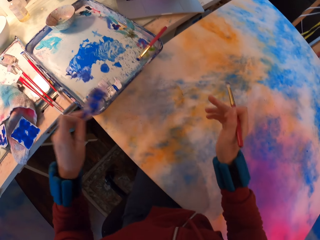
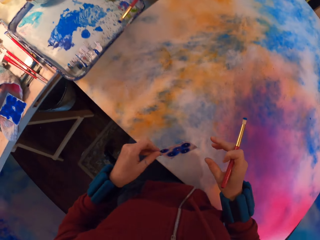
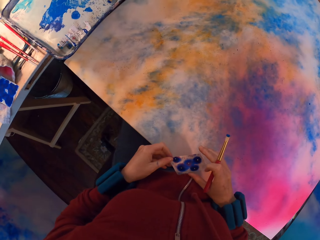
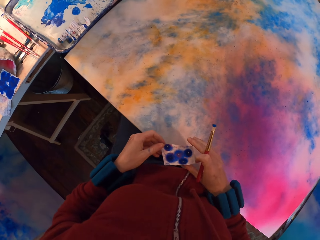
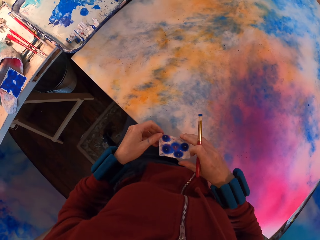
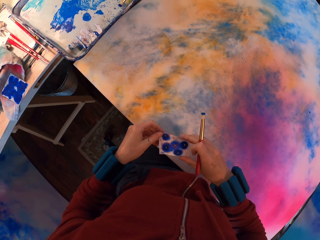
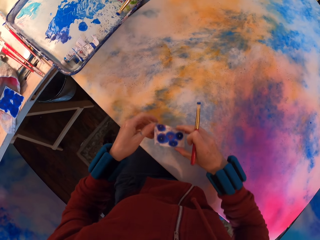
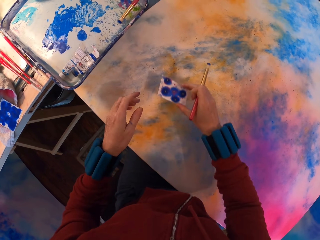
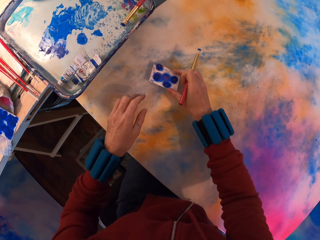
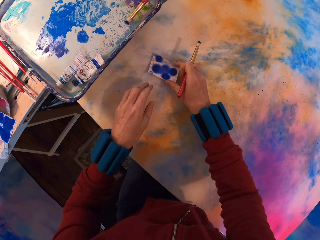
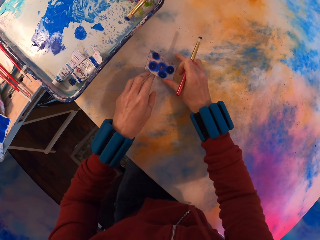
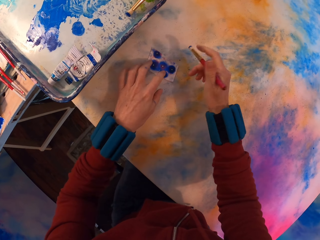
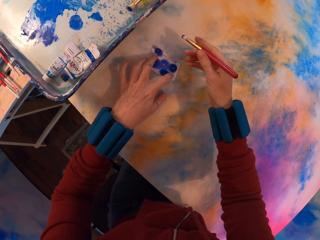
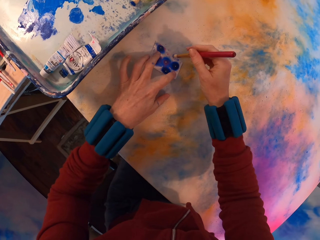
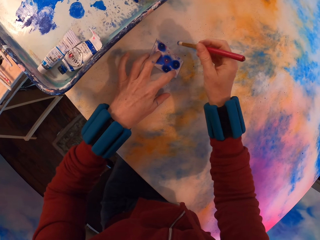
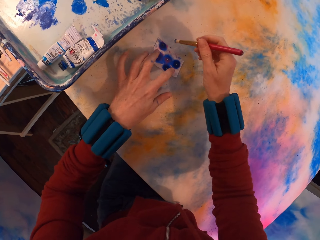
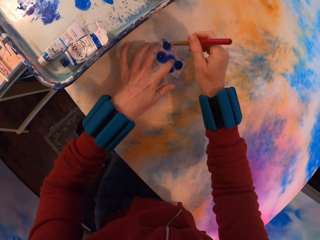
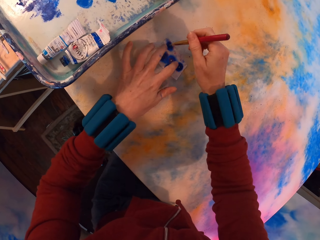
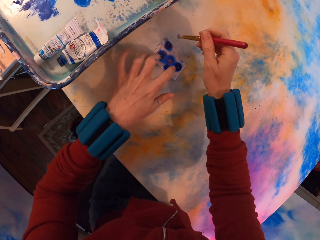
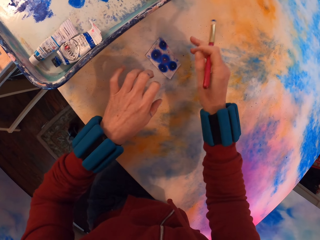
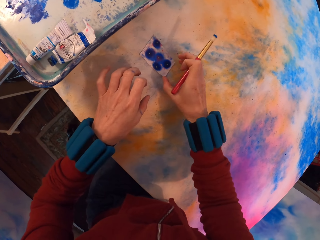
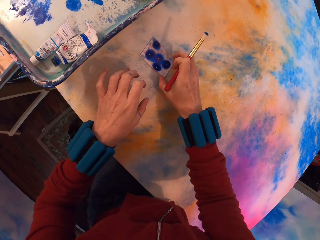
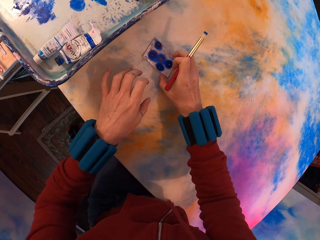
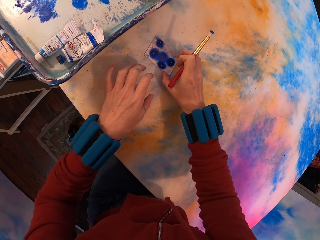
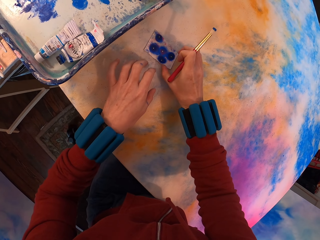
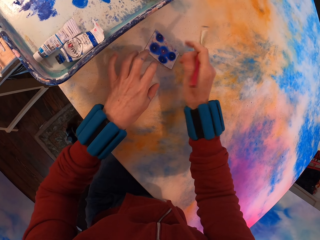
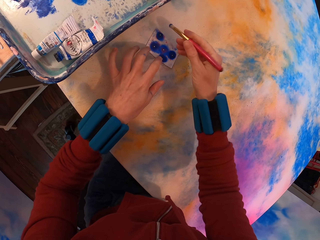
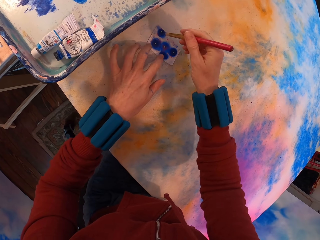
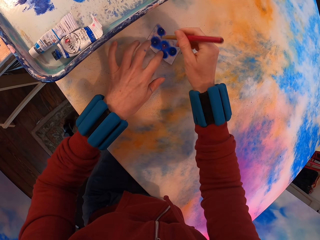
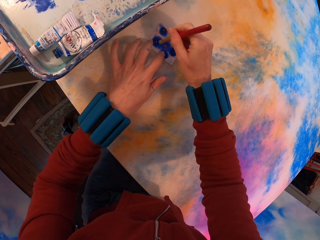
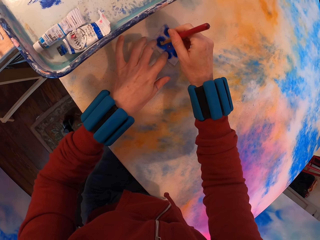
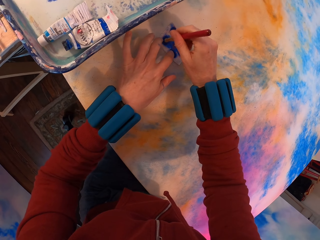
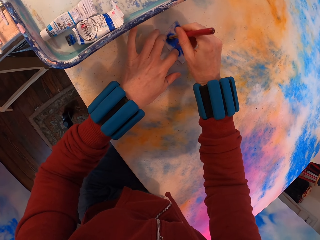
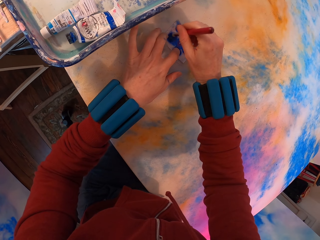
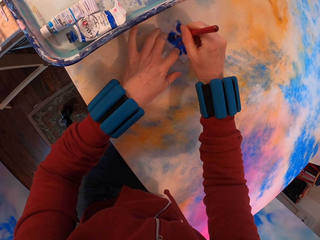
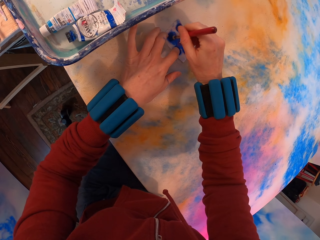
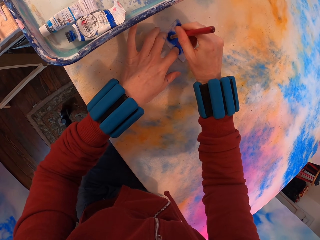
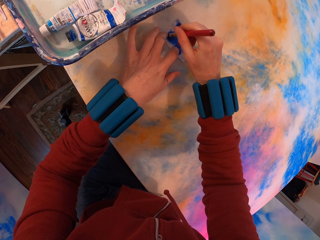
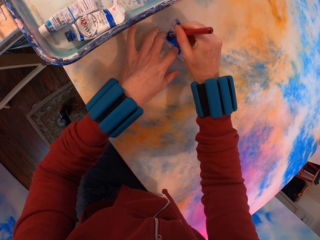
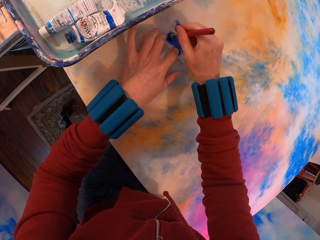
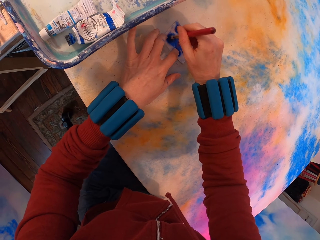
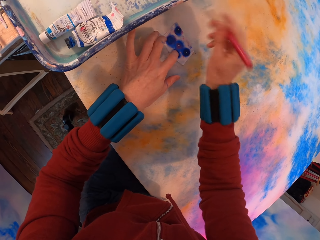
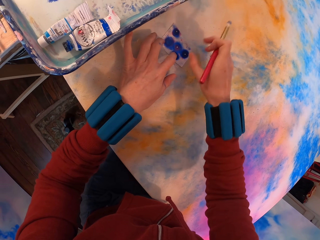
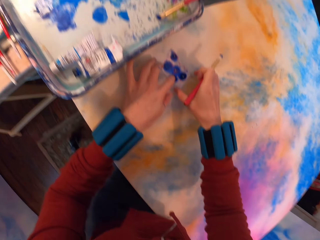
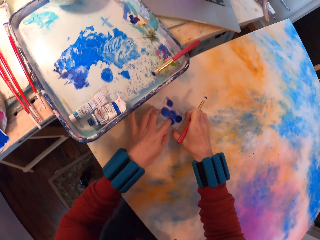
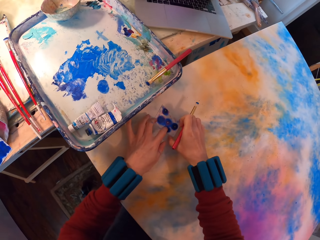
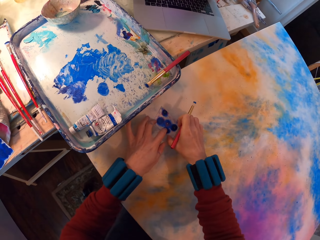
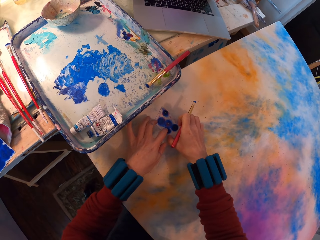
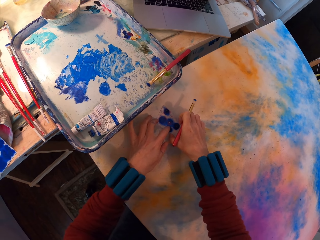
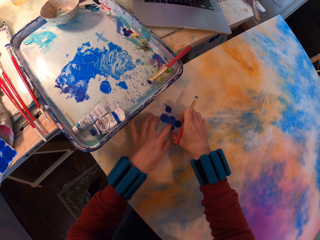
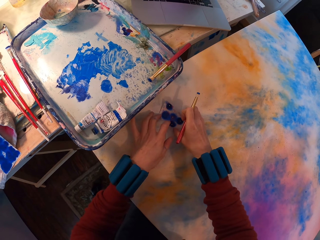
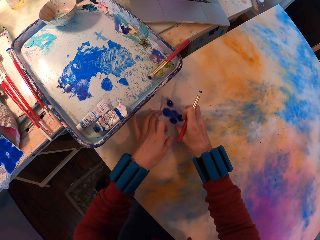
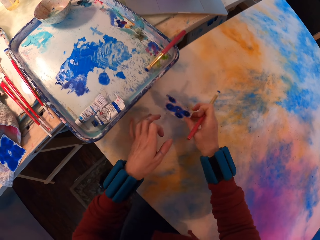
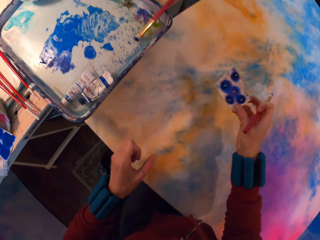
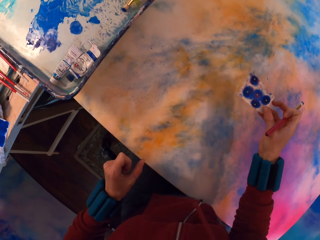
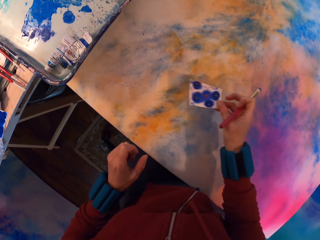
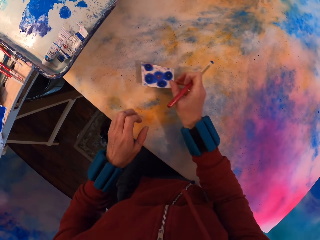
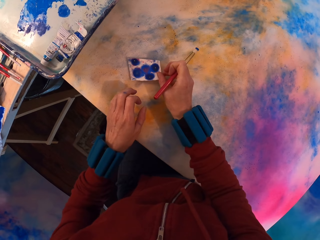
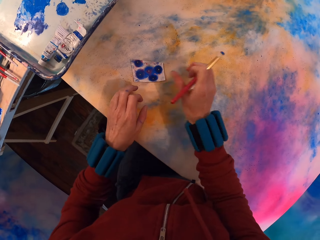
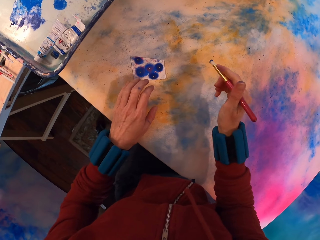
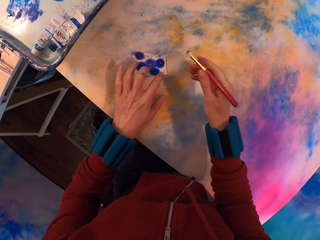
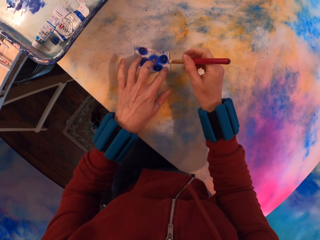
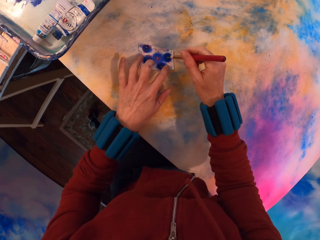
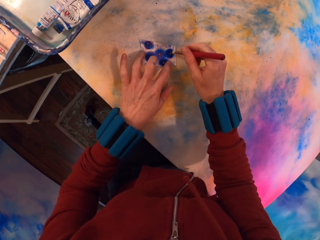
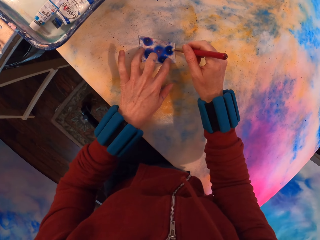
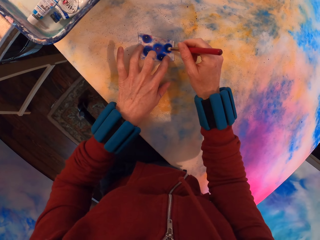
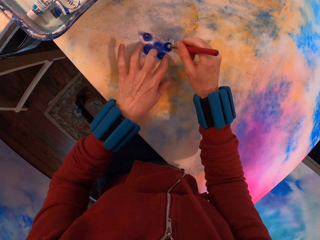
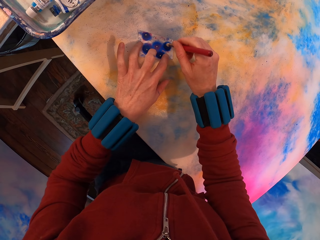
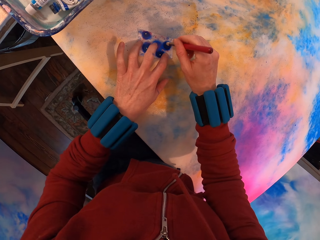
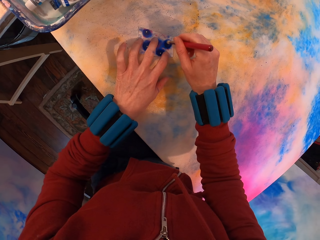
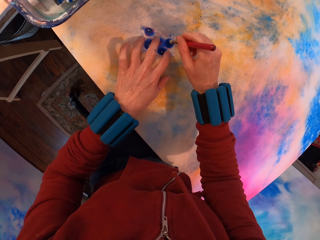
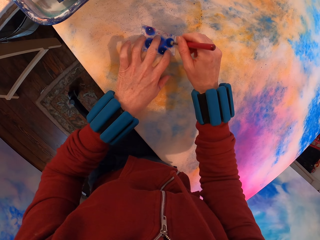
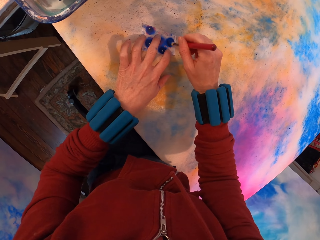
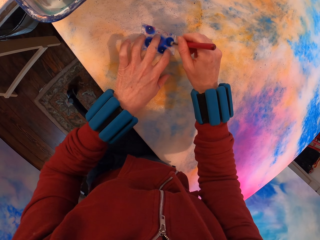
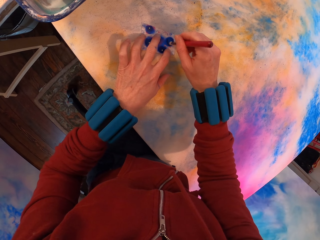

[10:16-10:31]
The camera wearer places watercolor paper on the painting. They paint the canvas. They apply paint with a brush on the painting. They look around. They paint the canvas.

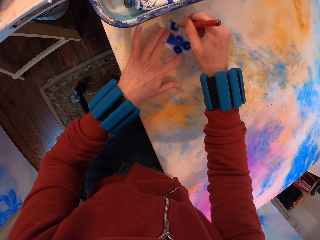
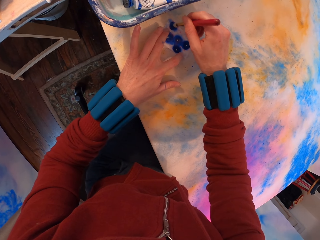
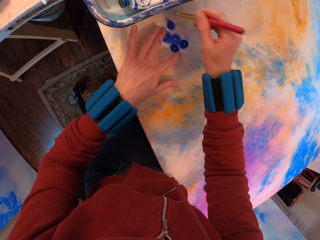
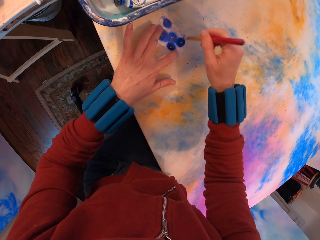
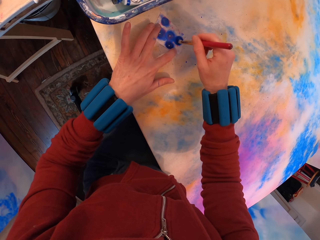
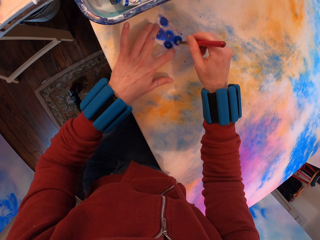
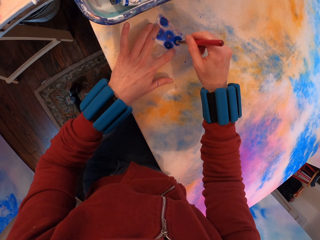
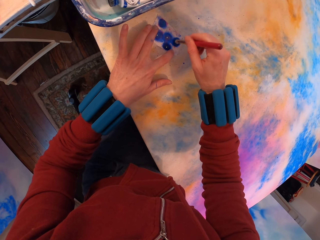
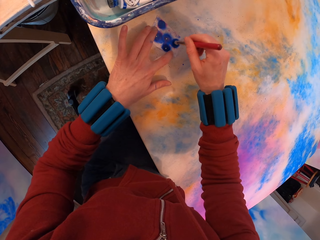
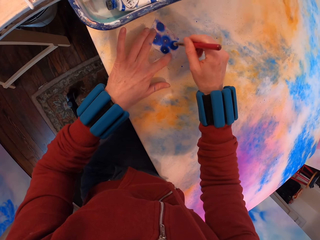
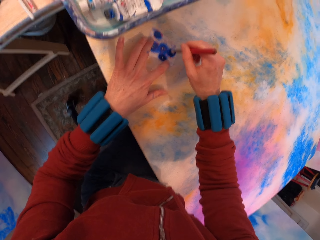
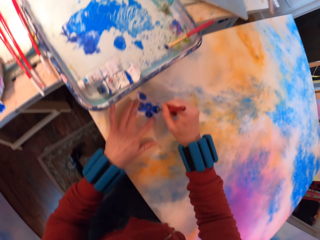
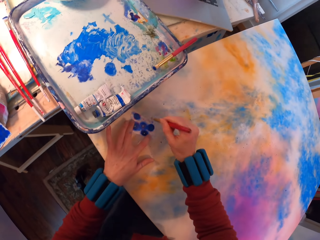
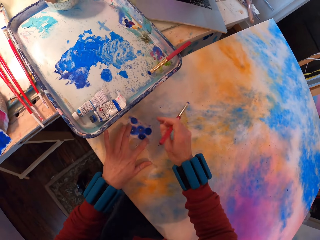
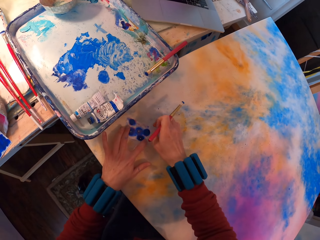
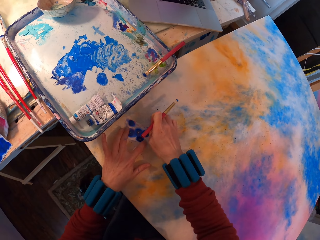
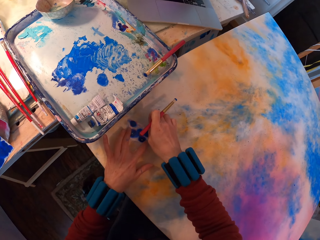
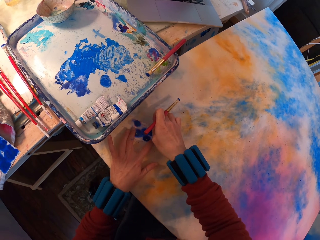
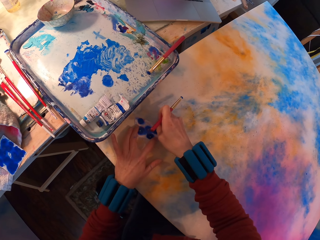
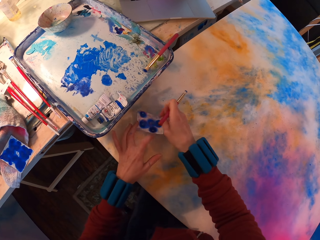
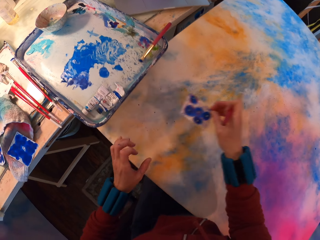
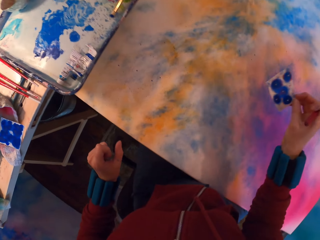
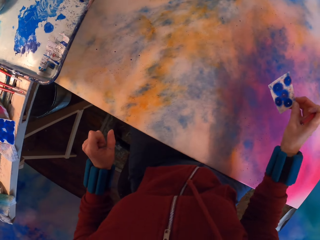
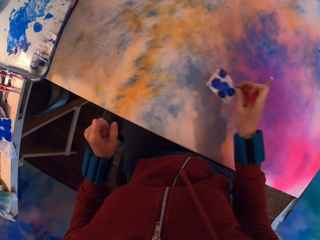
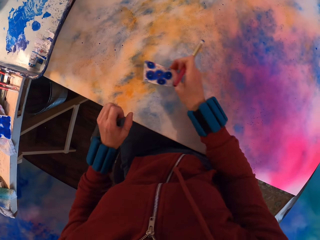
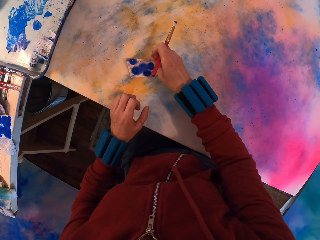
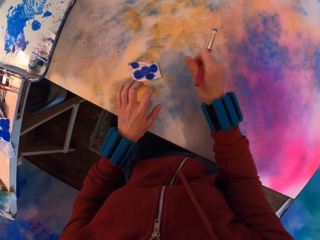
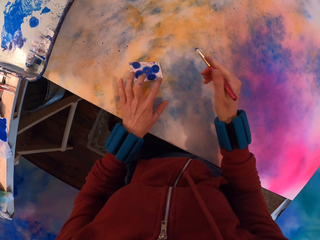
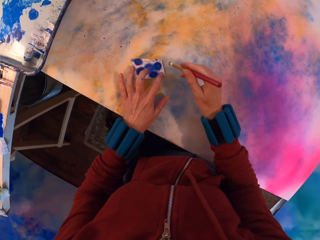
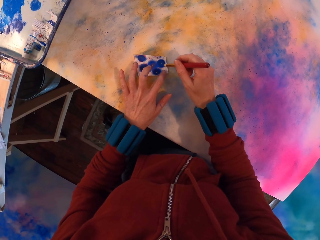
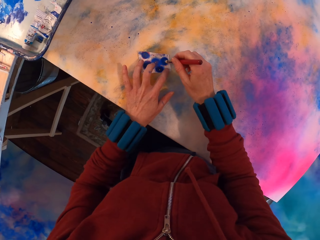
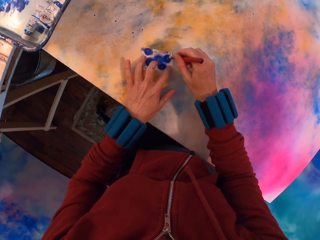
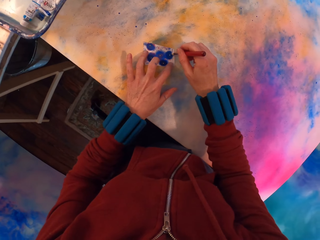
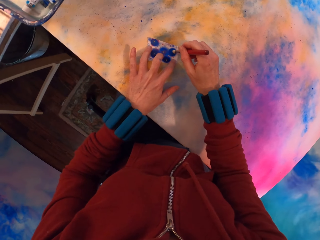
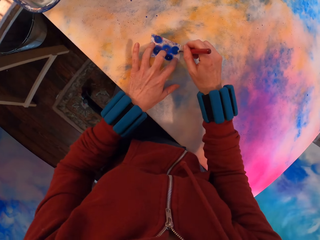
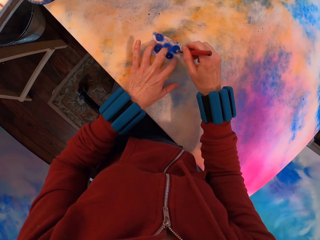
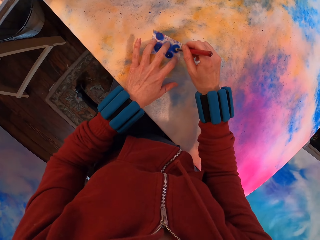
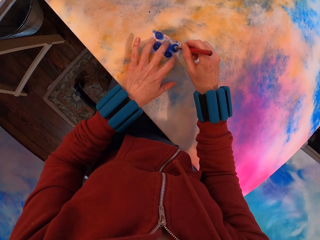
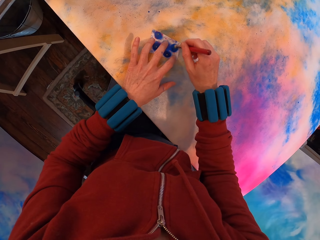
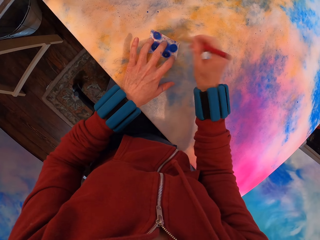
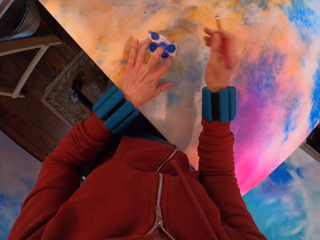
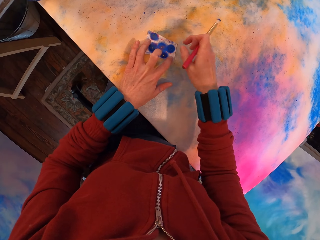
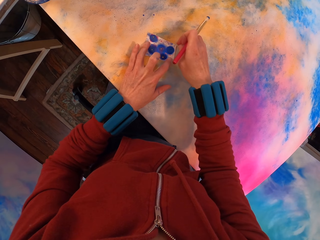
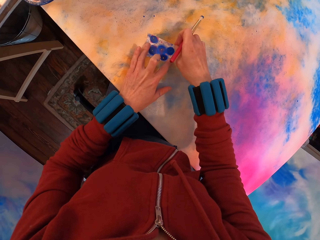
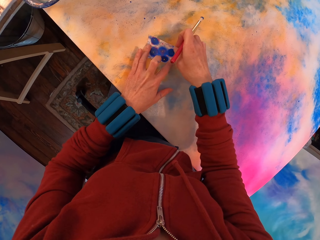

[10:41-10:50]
The camera wearer raises the paper. They paint the canvas.
